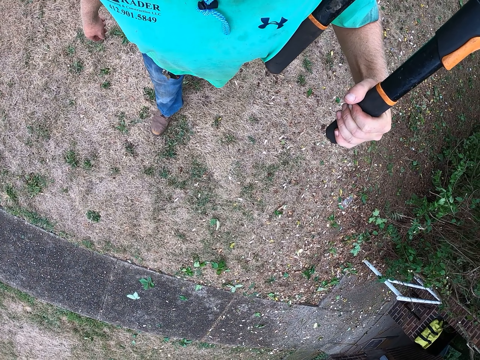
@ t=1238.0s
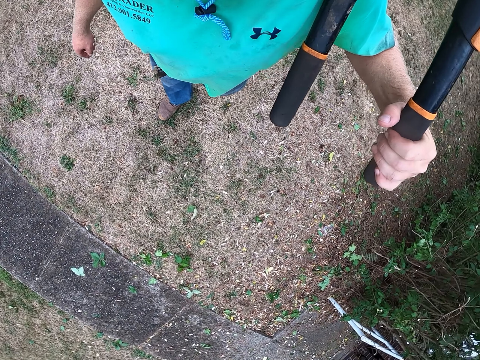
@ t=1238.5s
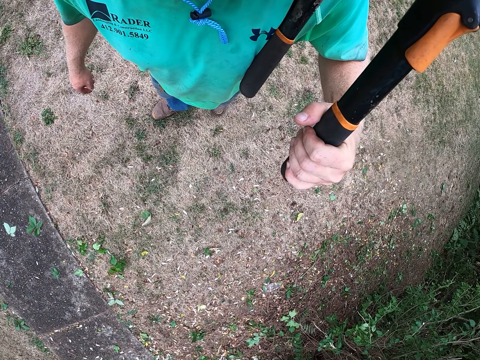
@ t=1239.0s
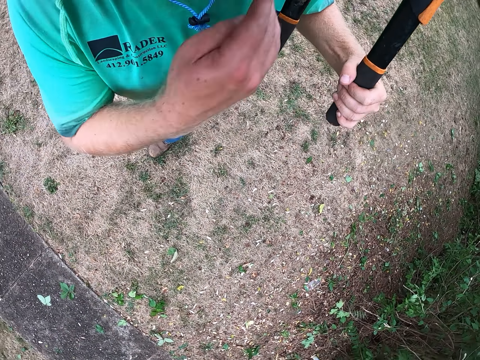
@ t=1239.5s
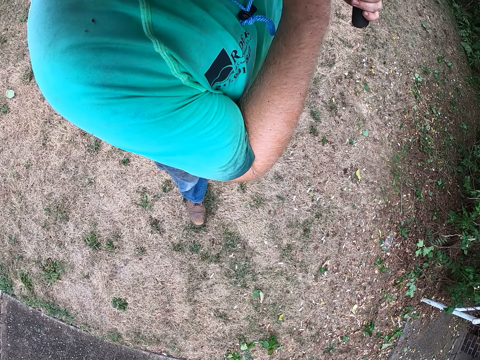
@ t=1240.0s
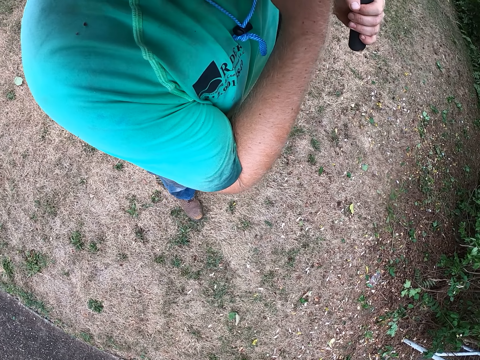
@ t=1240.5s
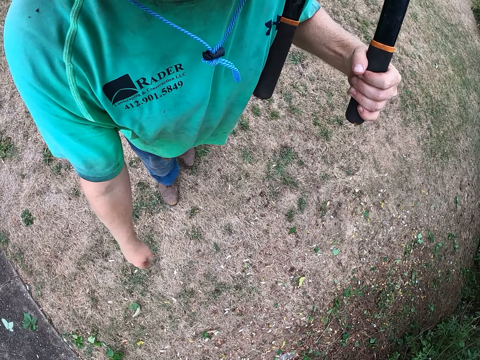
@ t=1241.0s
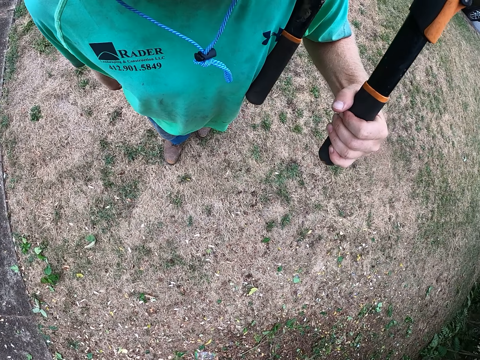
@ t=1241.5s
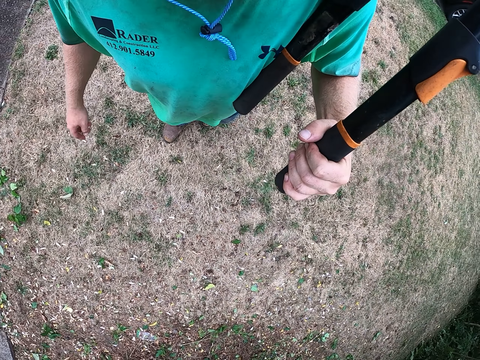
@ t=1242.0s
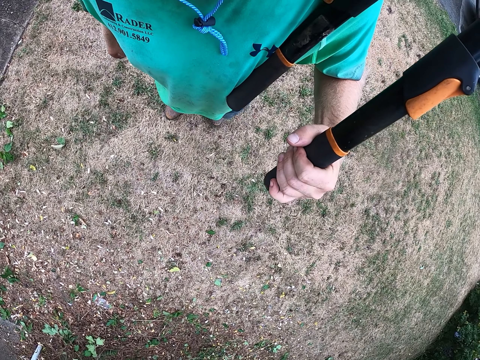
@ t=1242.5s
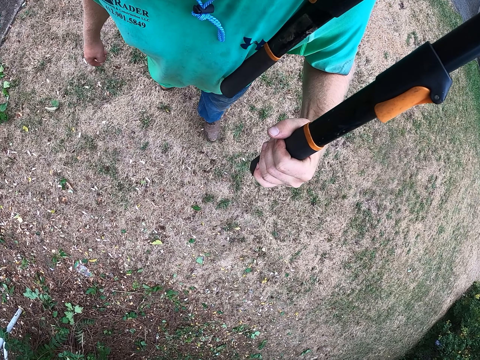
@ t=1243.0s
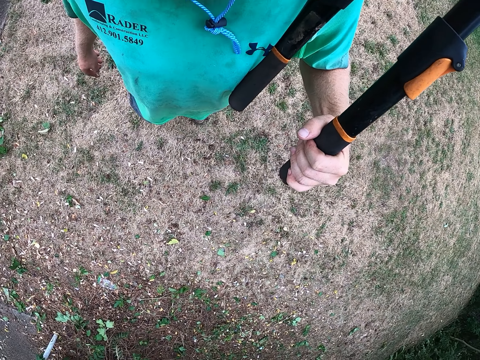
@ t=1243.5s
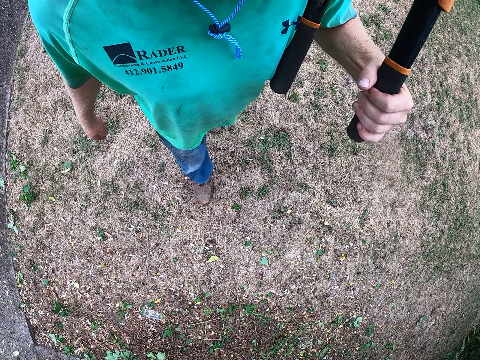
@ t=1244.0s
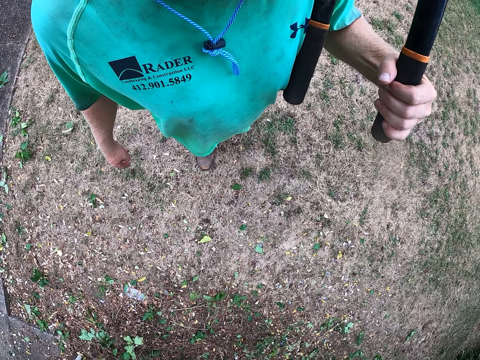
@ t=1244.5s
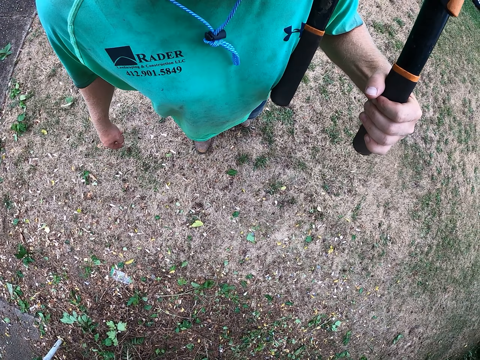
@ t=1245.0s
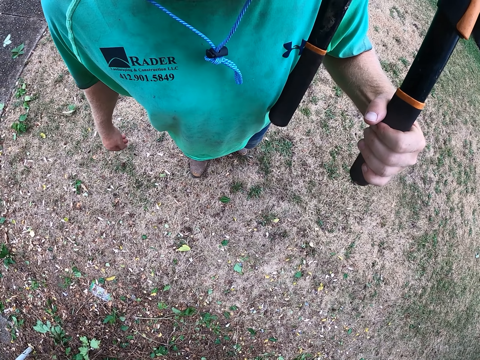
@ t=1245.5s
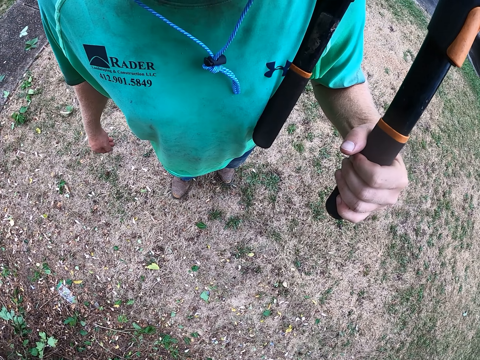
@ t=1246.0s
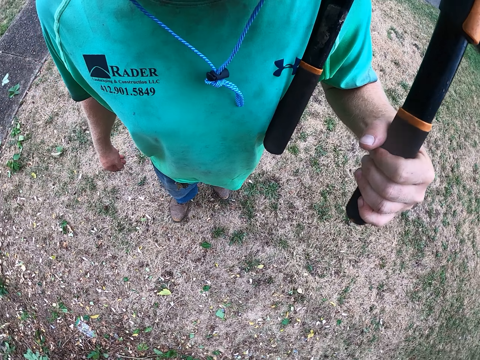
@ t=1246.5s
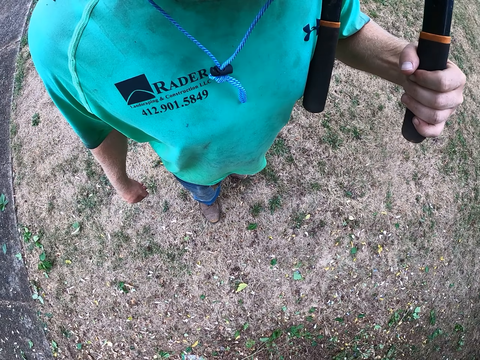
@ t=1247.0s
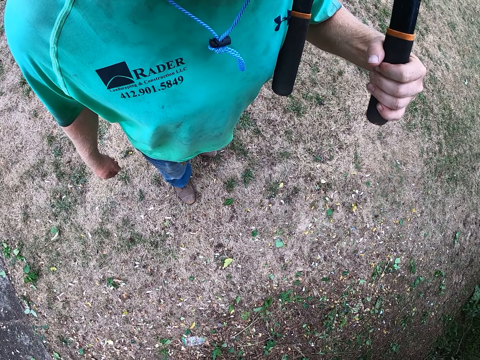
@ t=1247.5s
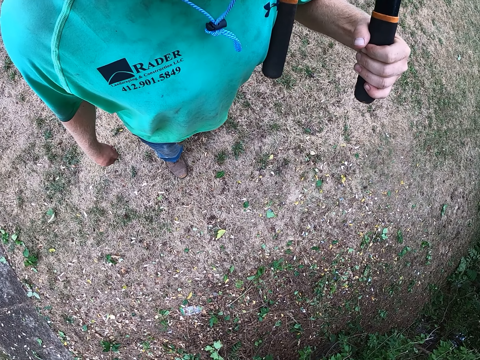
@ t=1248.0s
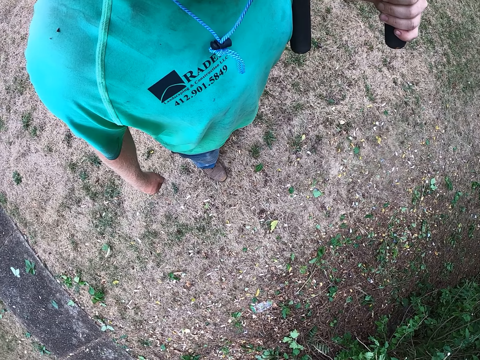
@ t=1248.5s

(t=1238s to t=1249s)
The camera wearer looks around.

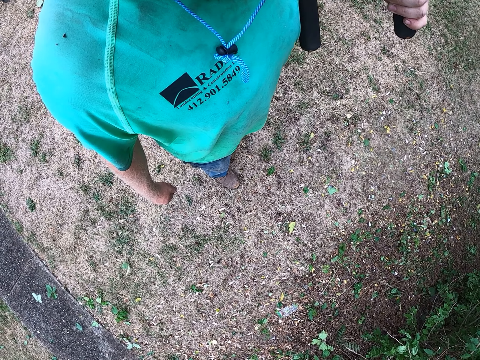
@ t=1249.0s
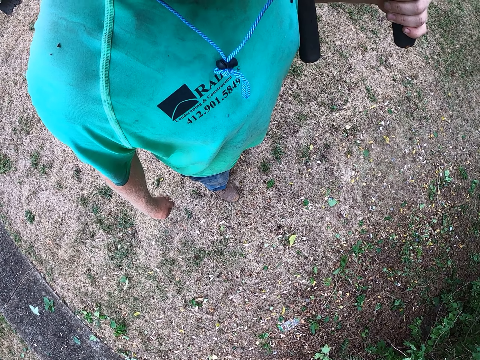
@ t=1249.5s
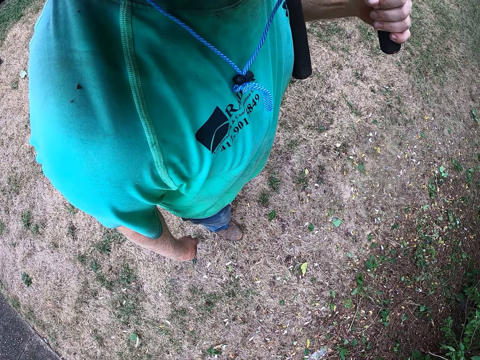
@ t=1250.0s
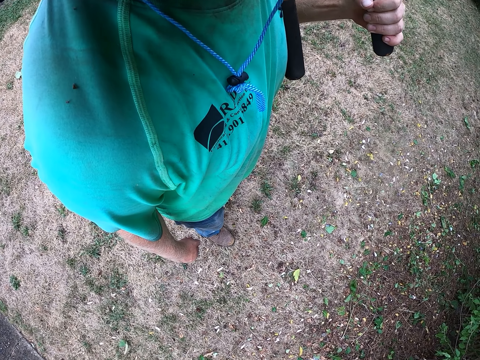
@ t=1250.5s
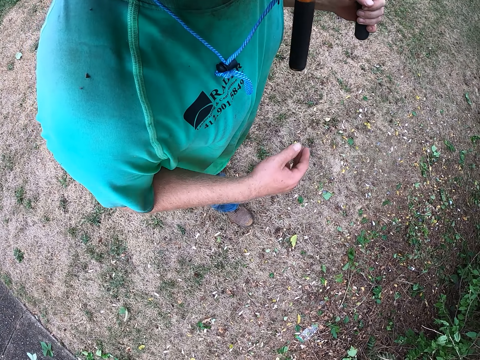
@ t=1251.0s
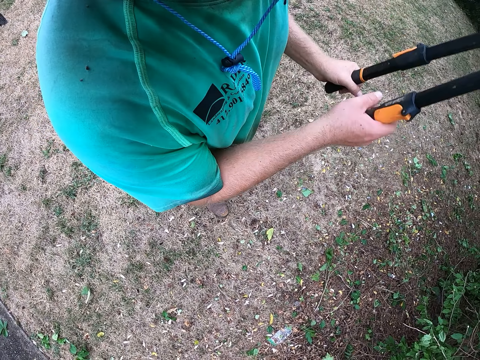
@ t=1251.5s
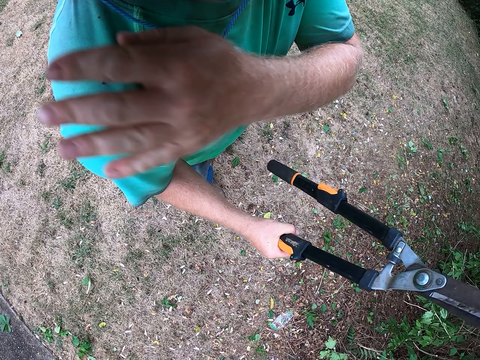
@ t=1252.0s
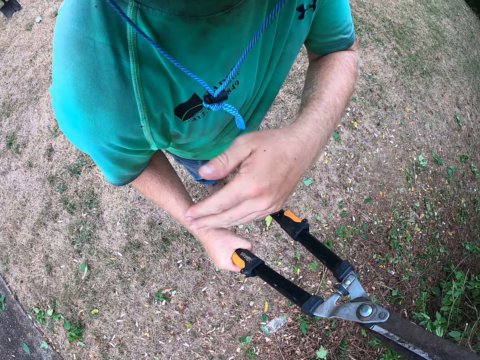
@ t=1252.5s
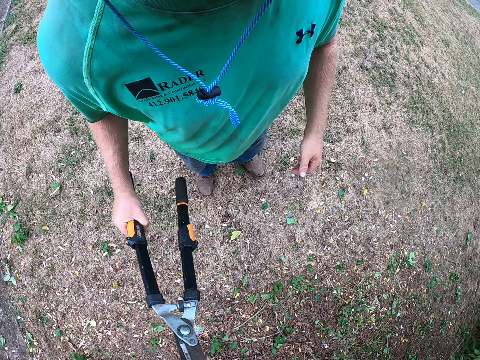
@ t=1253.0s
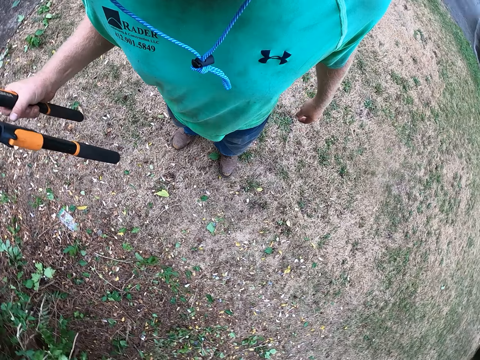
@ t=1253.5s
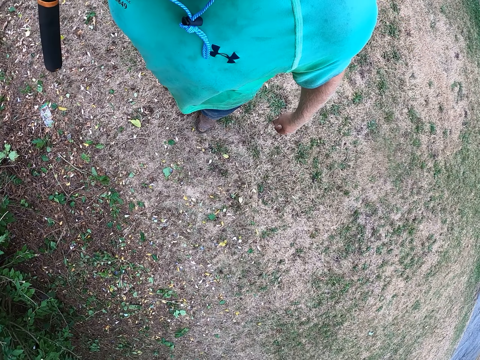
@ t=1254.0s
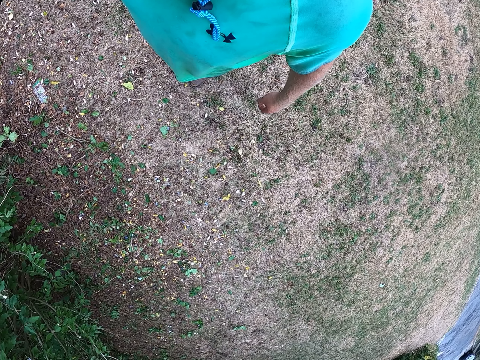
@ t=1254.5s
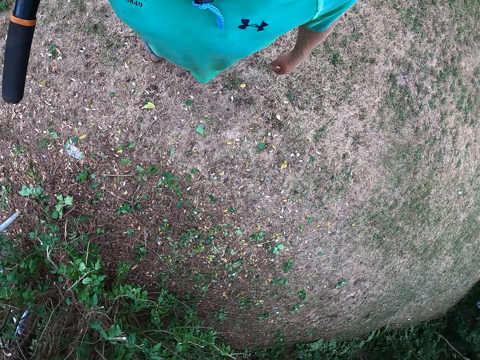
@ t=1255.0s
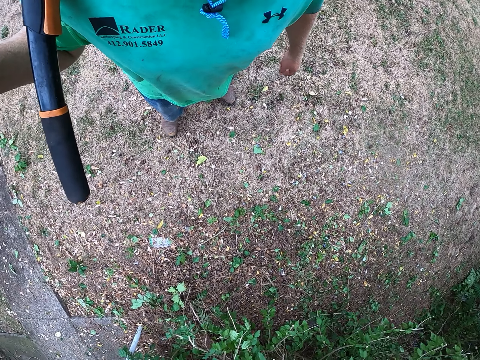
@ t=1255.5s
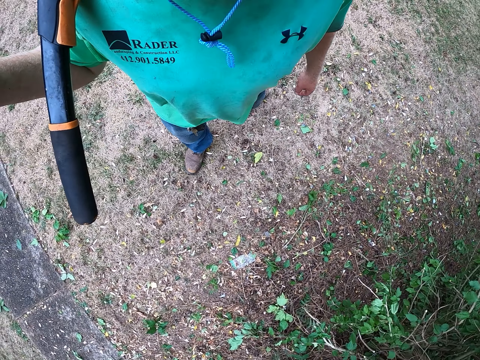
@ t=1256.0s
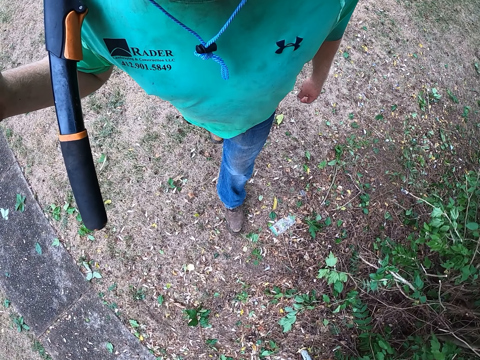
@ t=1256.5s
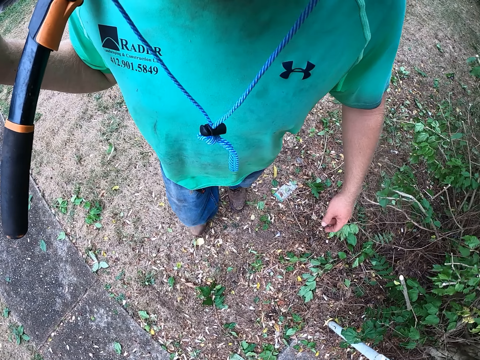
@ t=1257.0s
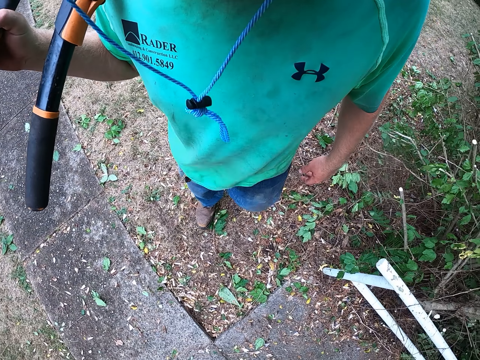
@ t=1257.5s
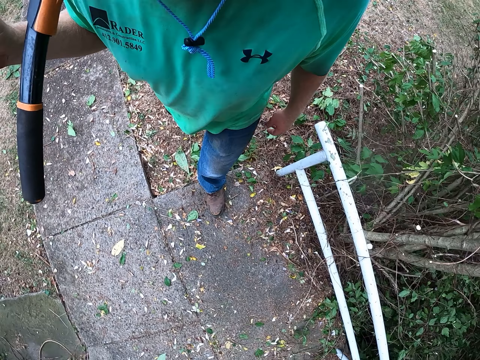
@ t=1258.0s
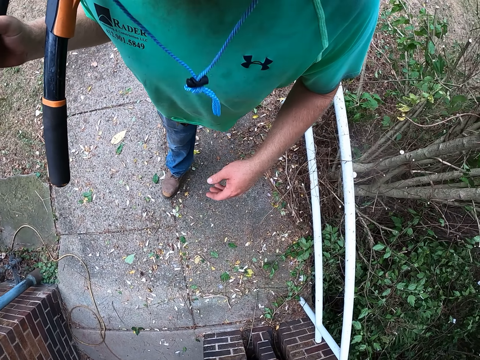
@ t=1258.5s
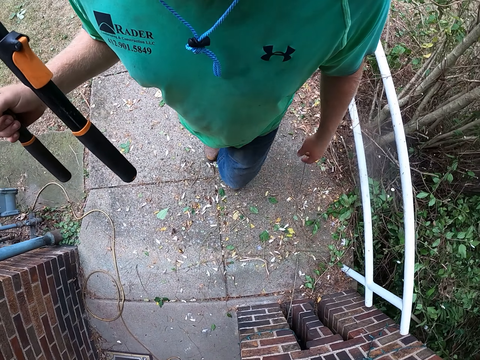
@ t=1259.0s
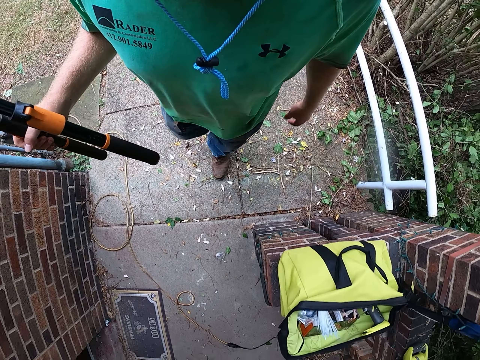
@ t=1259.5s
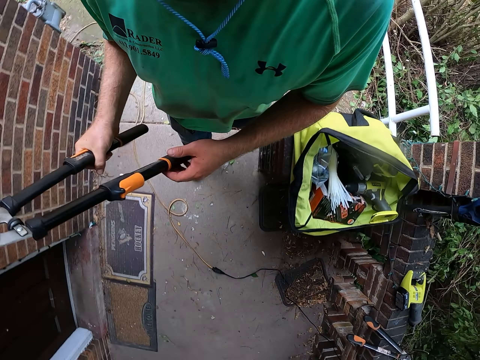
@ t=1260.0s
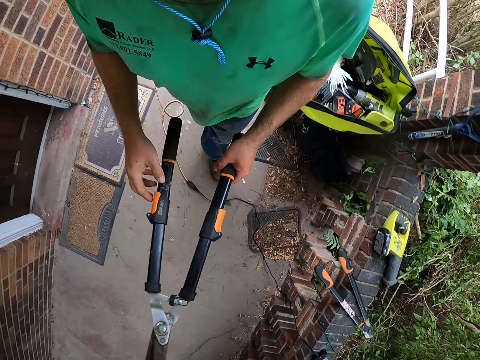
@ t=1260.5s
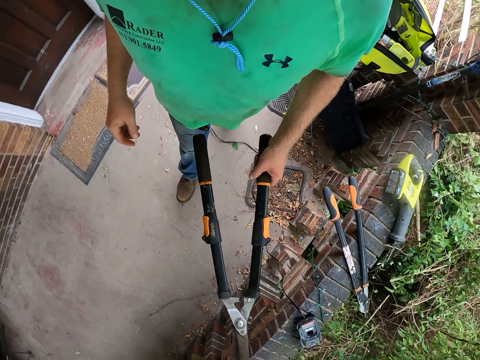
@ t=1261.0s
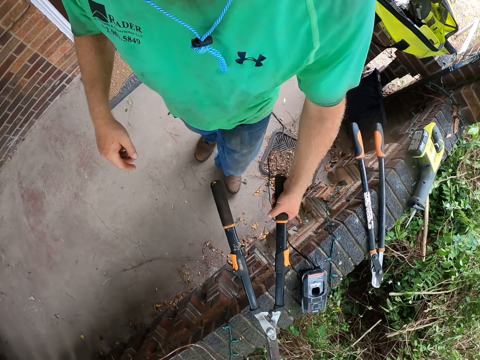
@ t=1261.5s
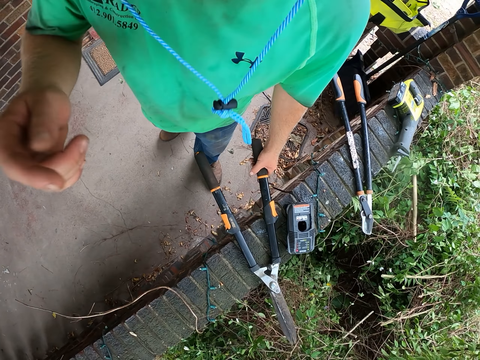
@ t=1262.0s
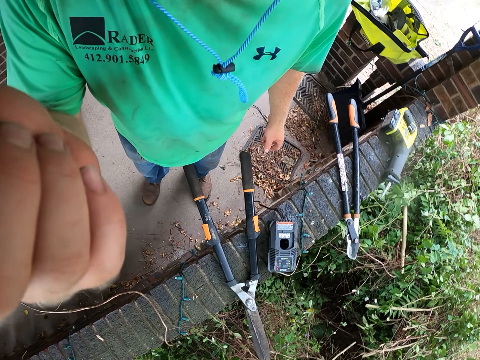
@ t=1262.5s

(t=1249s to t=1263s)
The camera wearer passes the hedge shears from his left hand to his right hand. He dusts his shirt with his left hand. He touches his shoulder. He lifts up the shears. He walks around. He passes the hedge shears from his right hand to his left hand. He touches the shears with both hands. He drops the hedge shears on a fence with his left hand. He touches his face with his right hand.
